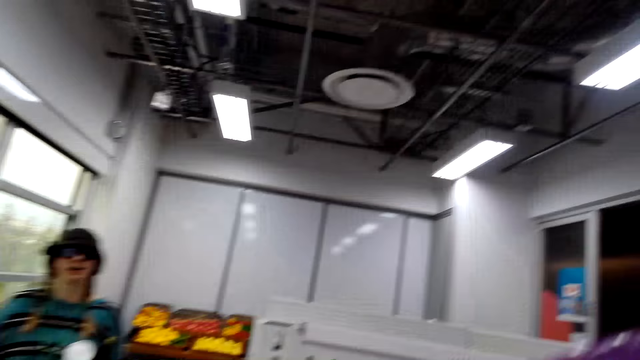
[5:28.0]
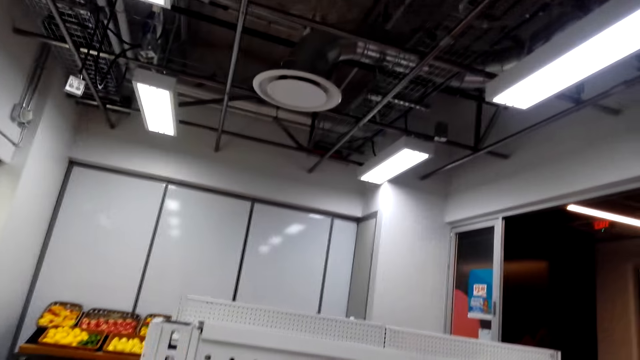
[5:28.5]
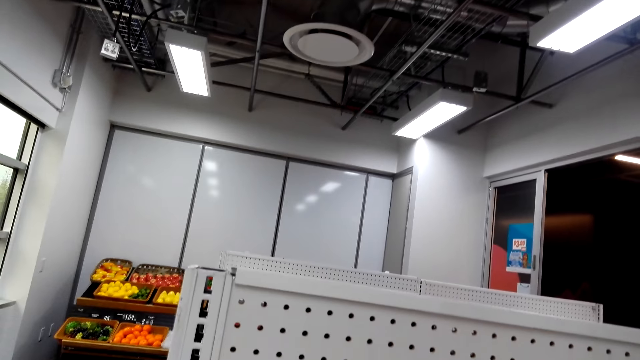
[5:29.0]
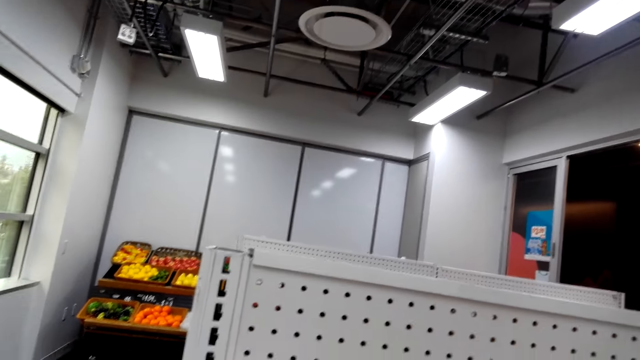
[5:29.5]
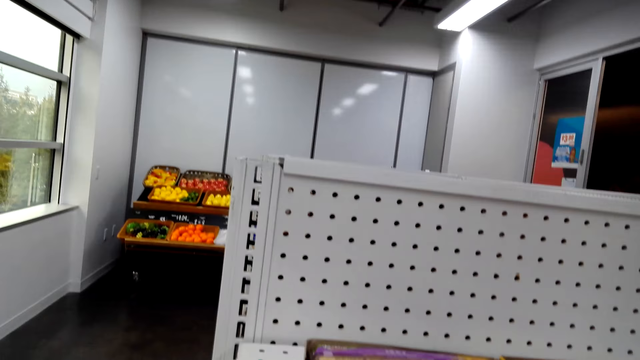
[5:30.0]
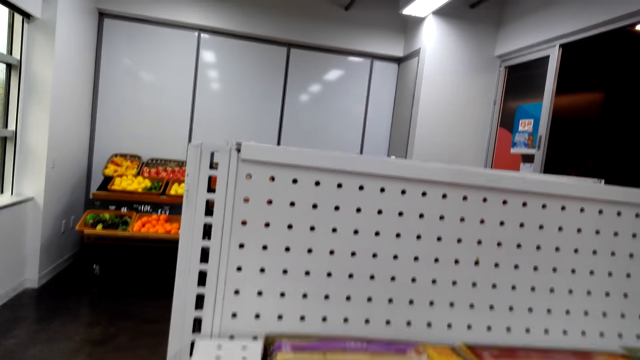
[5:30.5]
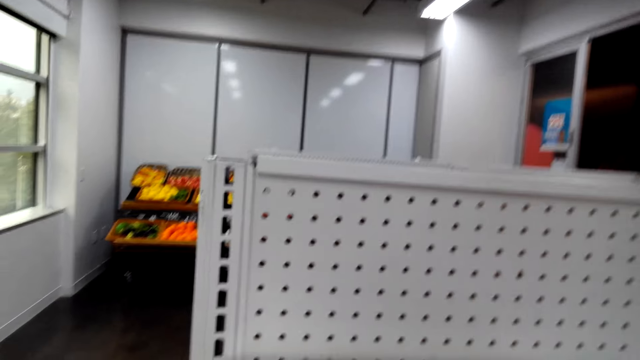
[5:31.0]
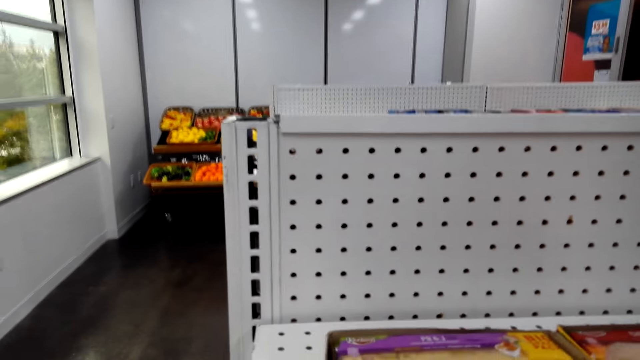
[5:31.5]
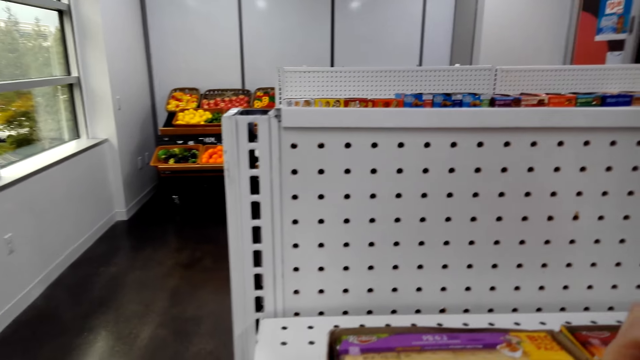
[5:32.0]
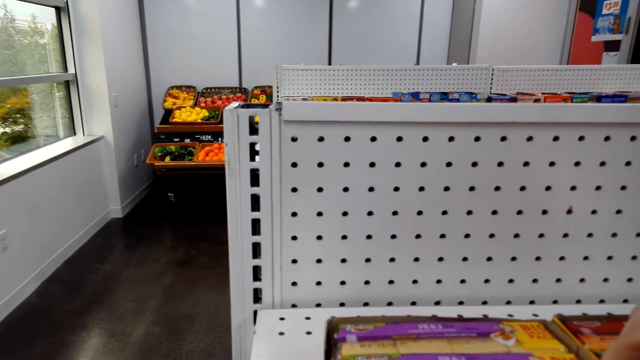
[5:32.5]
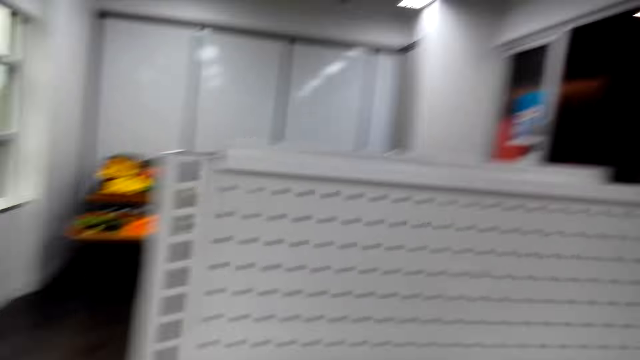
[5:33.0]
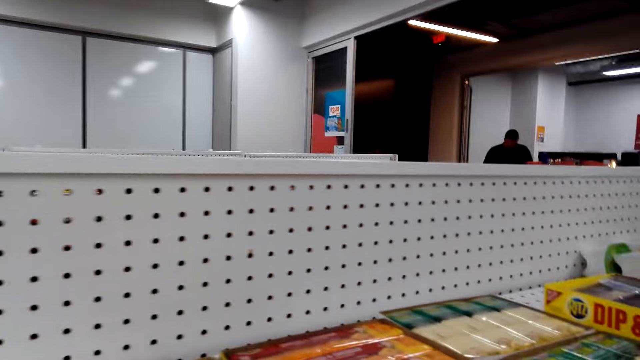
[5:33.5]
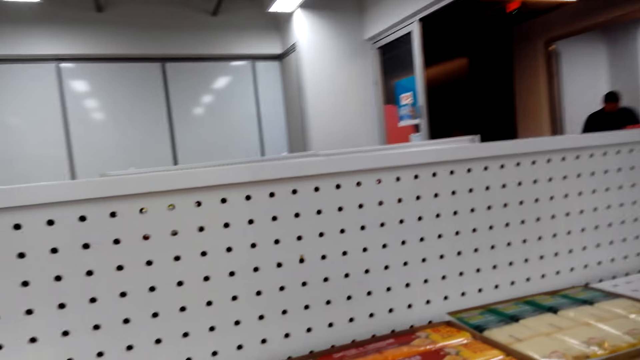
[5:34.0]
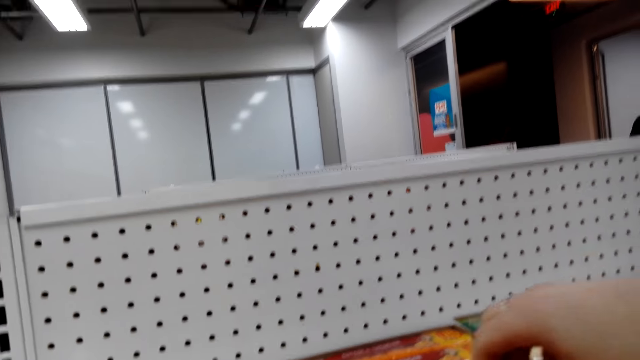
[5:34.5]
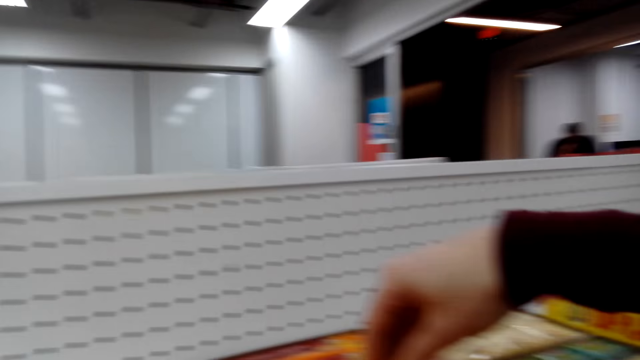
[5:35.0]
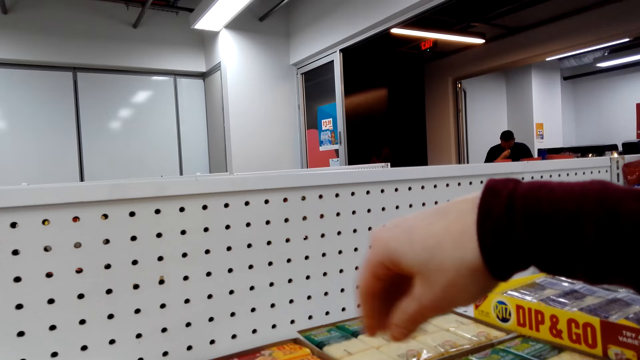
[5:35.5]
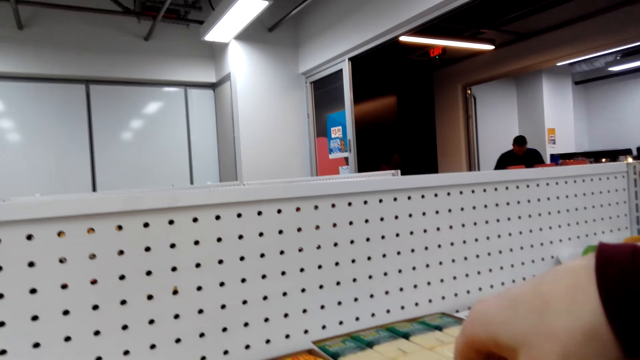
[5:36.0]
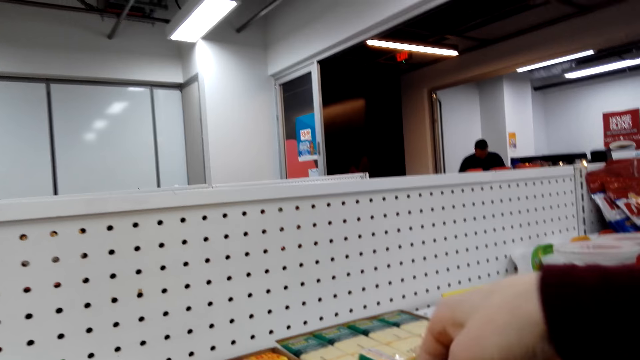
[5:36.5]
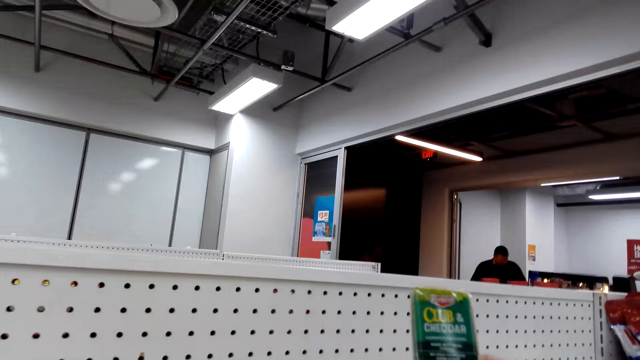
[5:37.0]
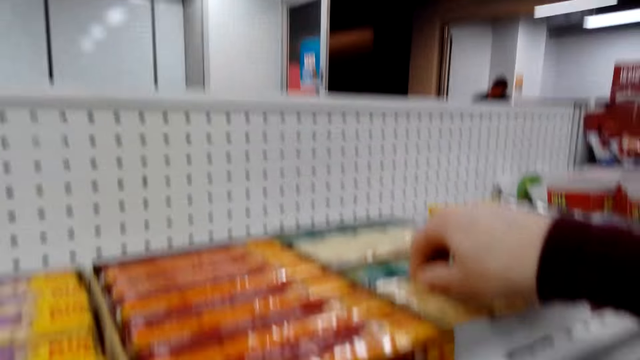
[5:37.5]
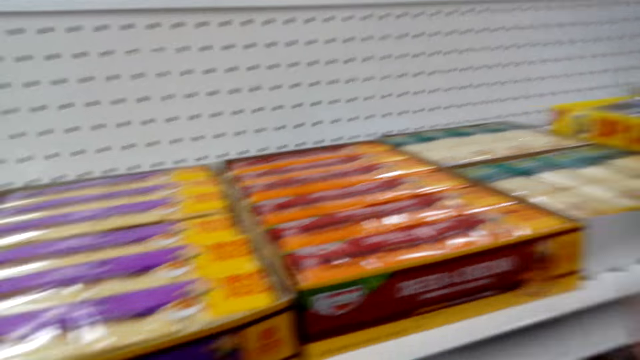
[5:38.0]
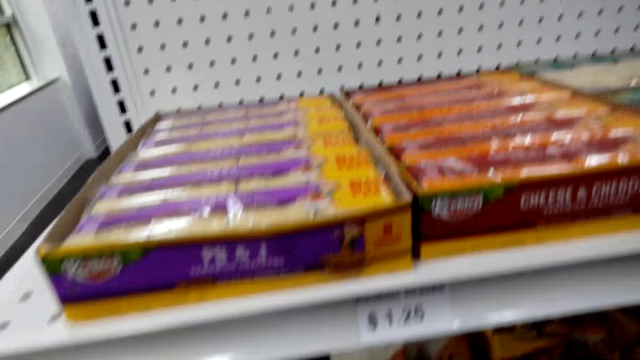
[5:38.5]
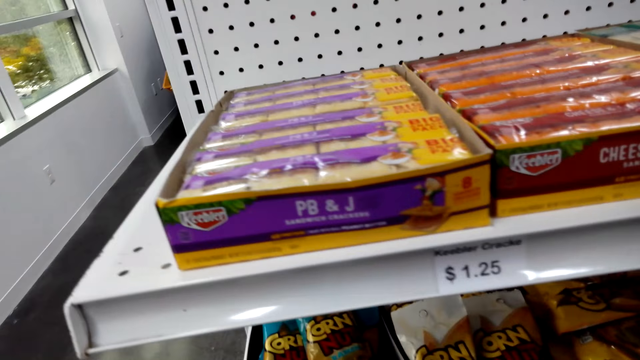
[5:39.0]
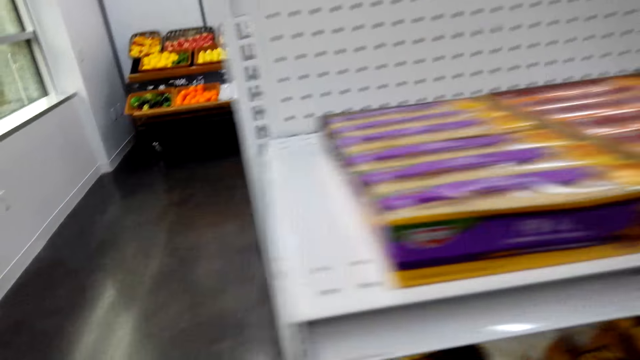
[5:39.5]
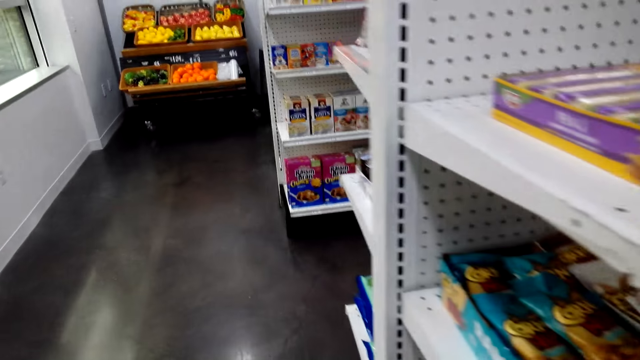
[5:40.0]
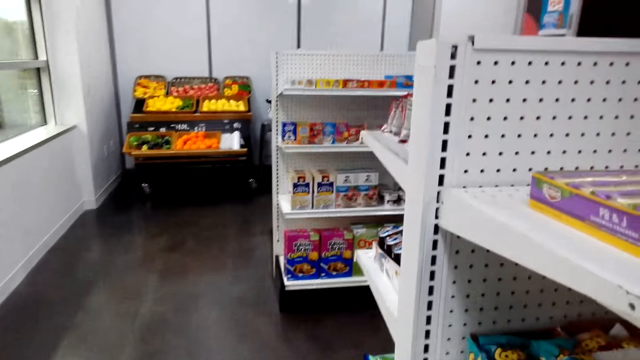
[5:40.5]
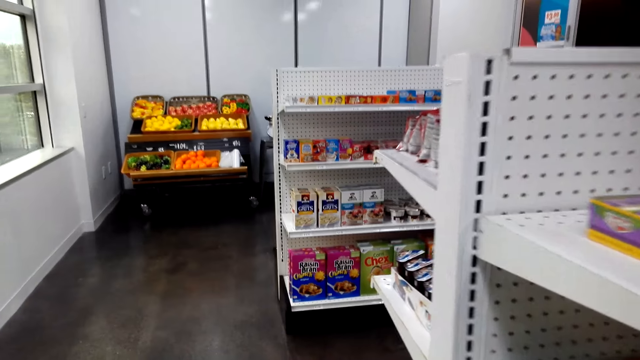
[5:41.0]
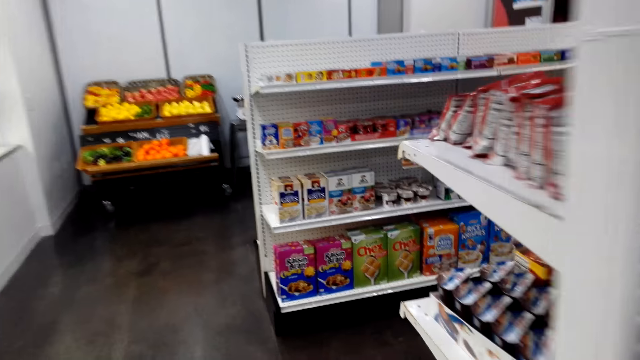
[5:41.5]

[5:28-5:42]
The camera wearer touches on the shelf. They hold the sachet. They walk in the supermarket.

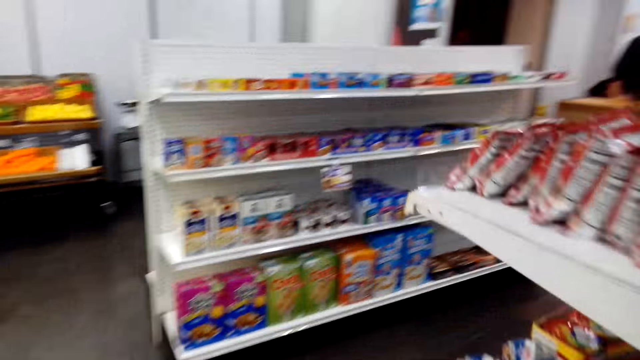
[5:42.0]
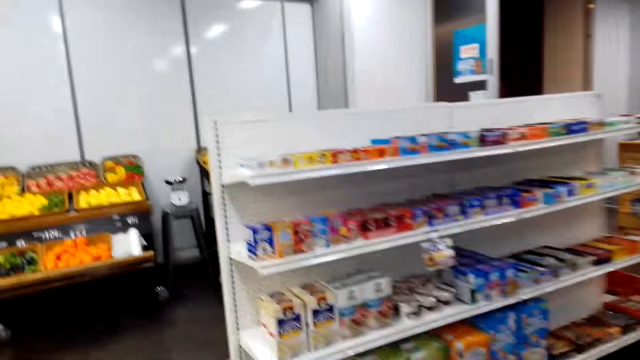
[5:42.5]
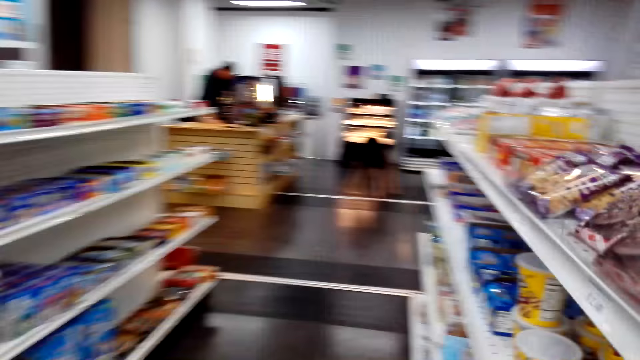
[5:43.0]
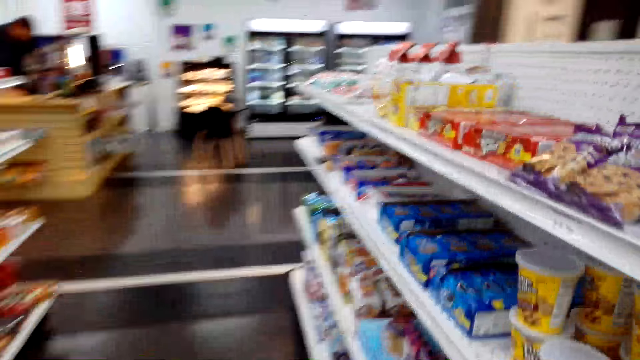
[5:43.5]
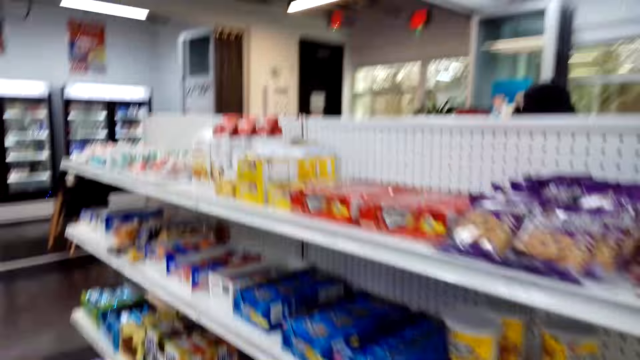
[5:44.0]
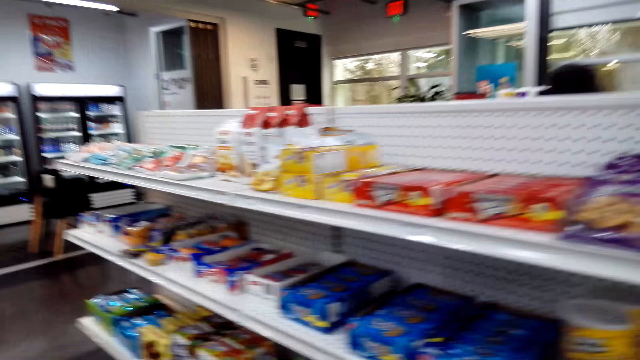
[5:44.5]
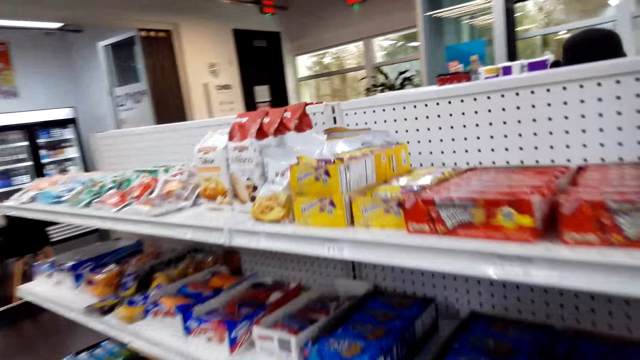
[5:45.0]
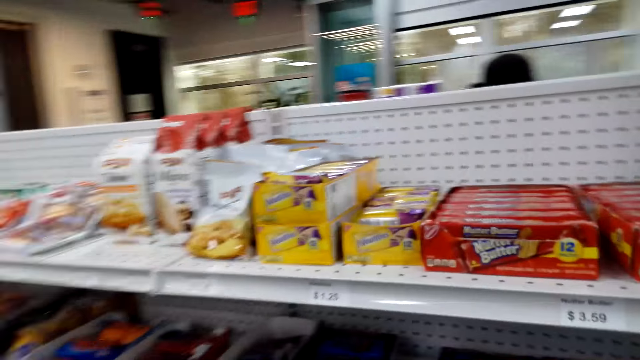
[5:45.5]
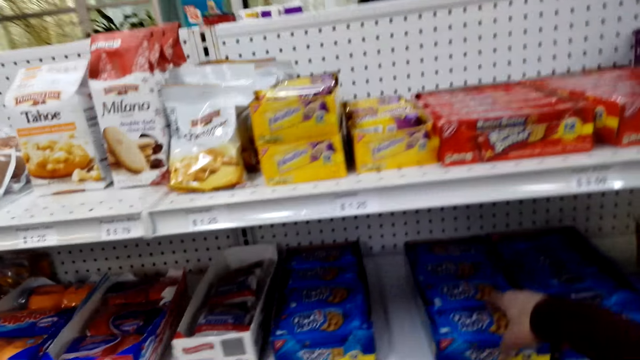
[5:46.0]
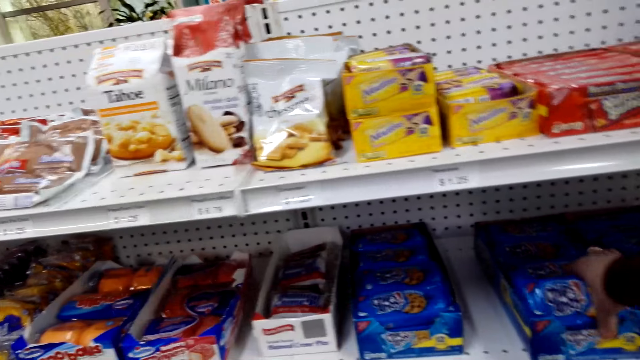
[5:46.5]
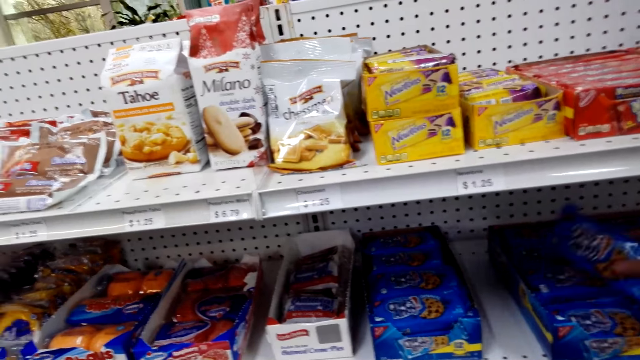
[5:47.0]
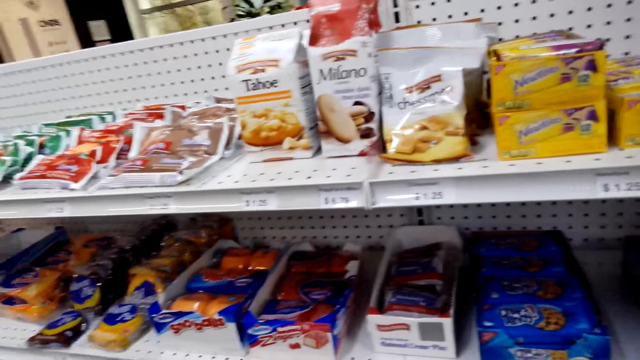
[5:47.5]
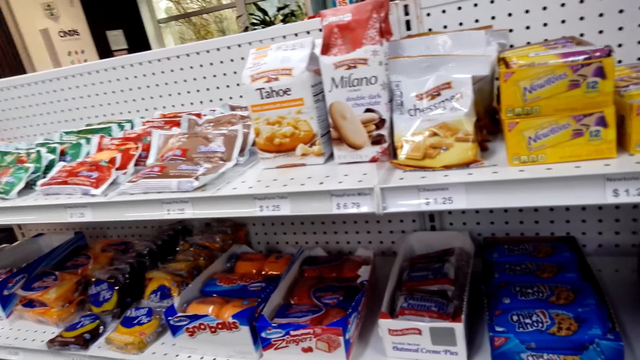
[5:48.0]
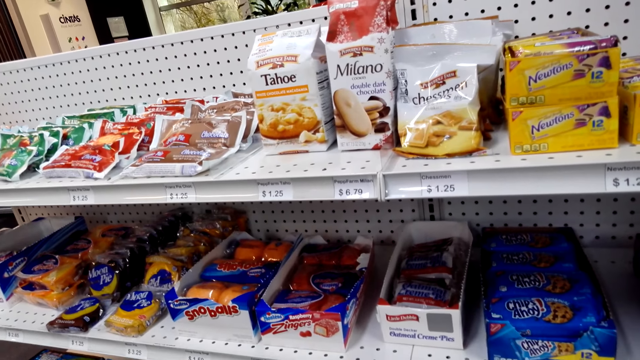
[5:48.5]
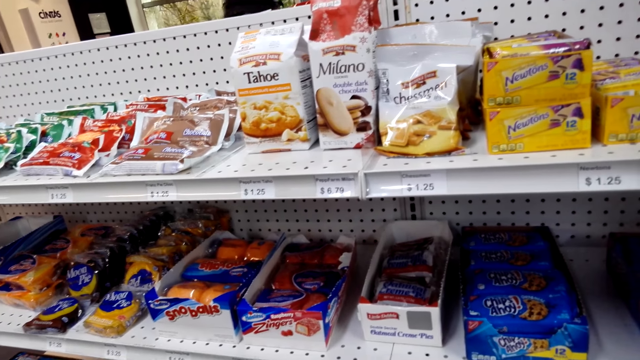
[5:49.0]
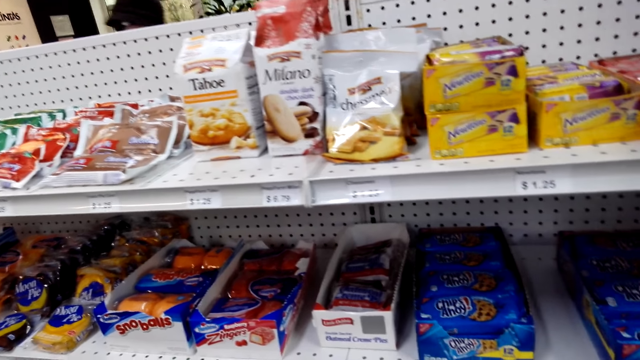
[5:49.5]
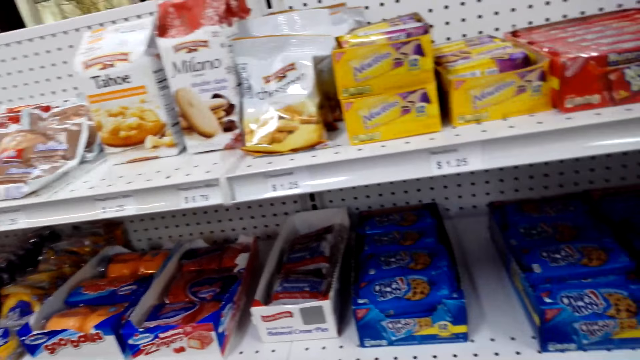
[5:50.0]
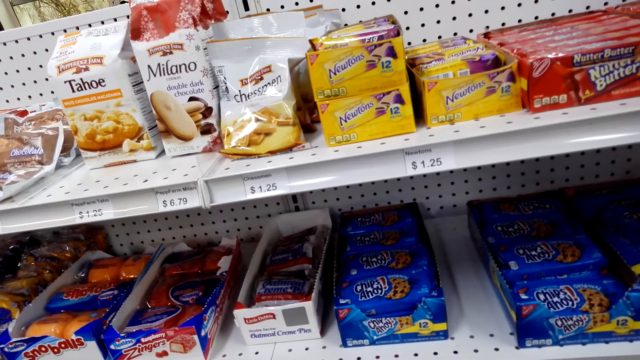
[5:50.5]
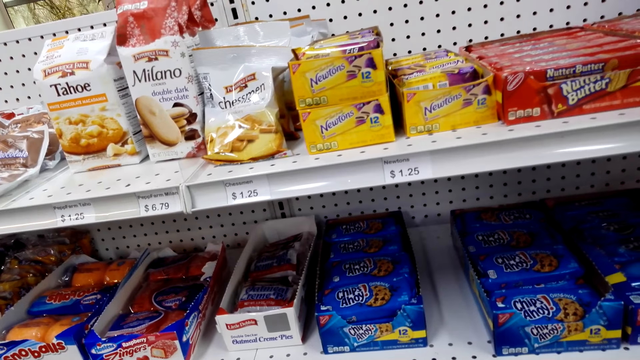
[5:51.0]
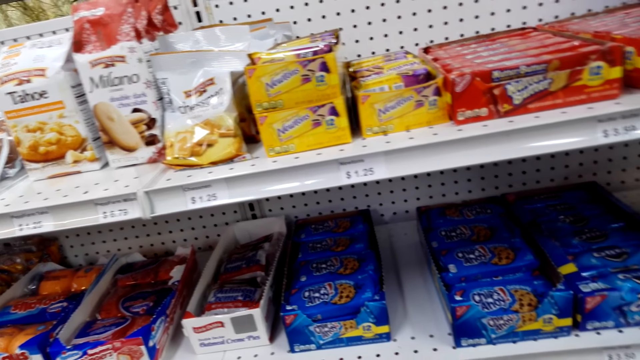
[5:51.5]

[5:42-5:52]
The camera wearer picks packets. They hold the sachet. They look around.
